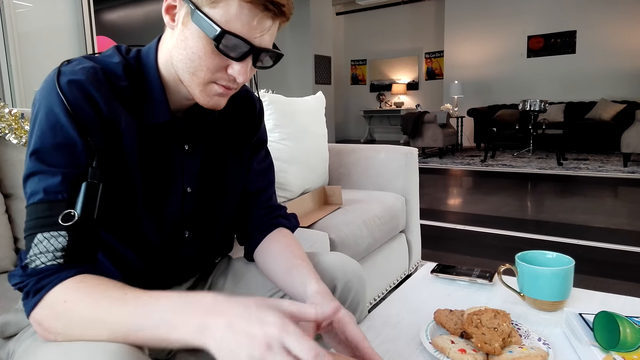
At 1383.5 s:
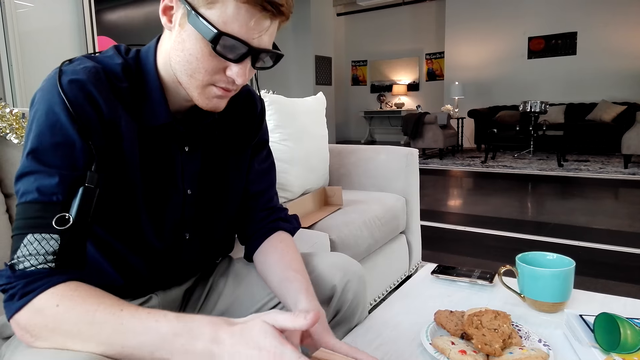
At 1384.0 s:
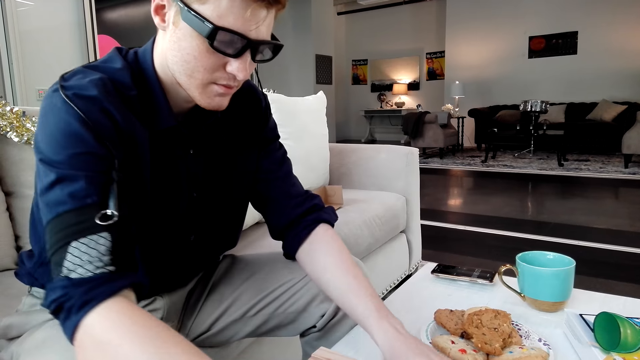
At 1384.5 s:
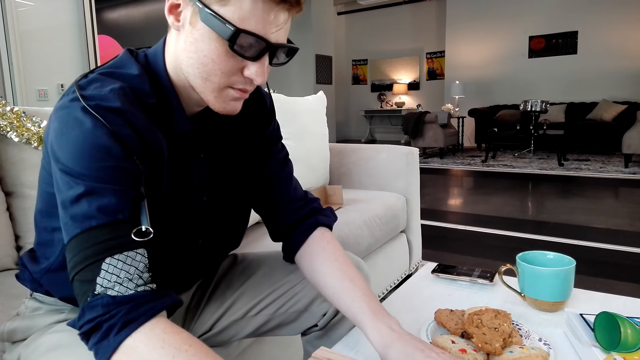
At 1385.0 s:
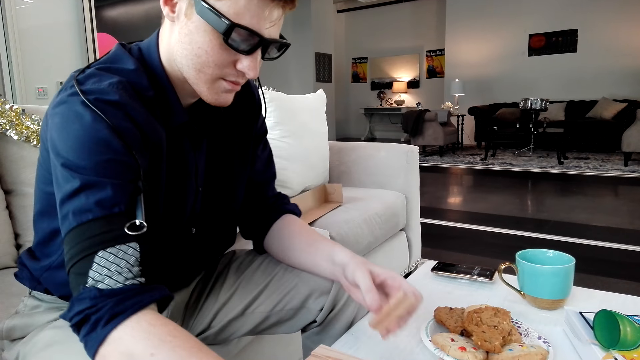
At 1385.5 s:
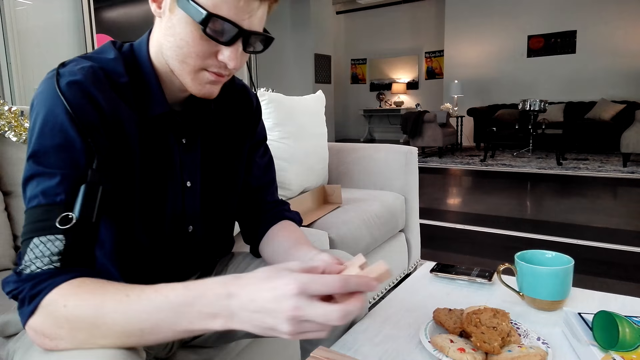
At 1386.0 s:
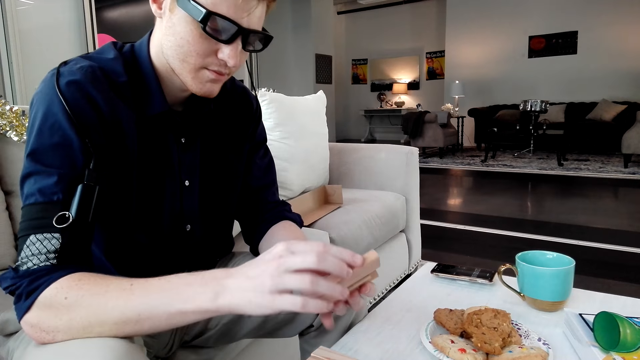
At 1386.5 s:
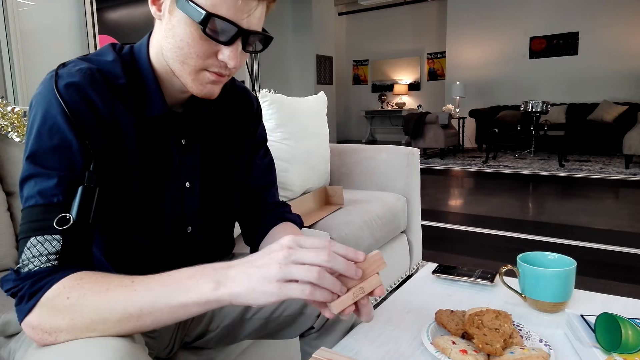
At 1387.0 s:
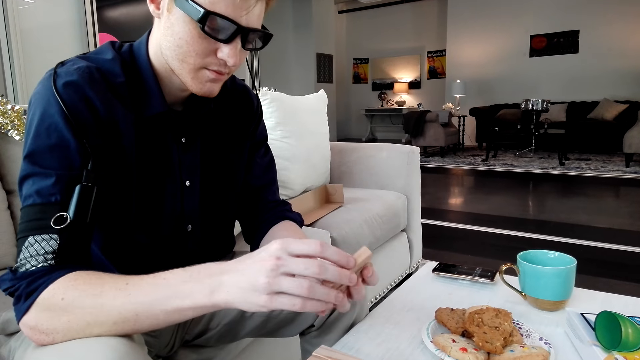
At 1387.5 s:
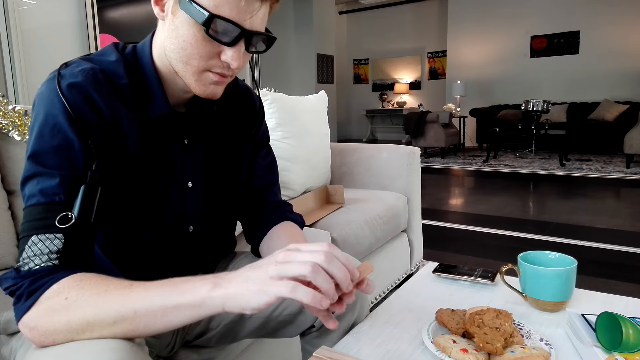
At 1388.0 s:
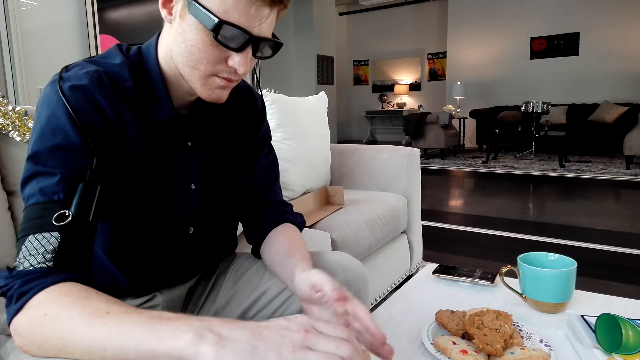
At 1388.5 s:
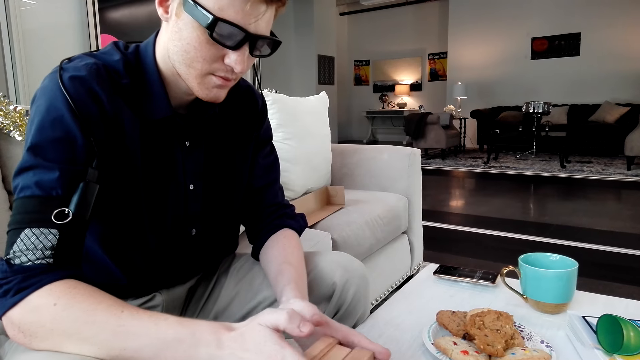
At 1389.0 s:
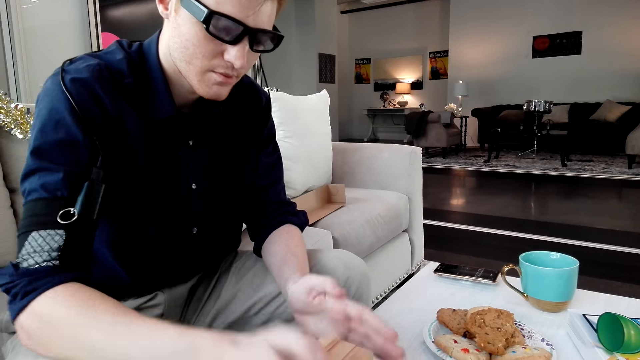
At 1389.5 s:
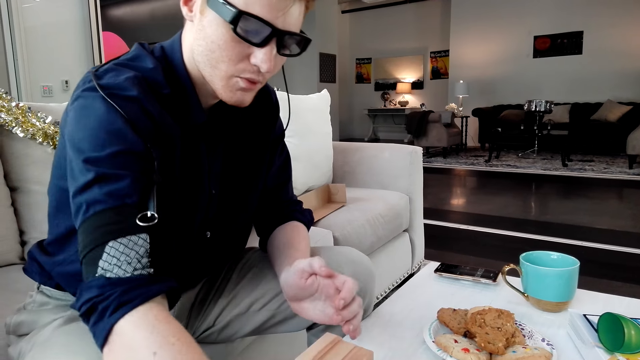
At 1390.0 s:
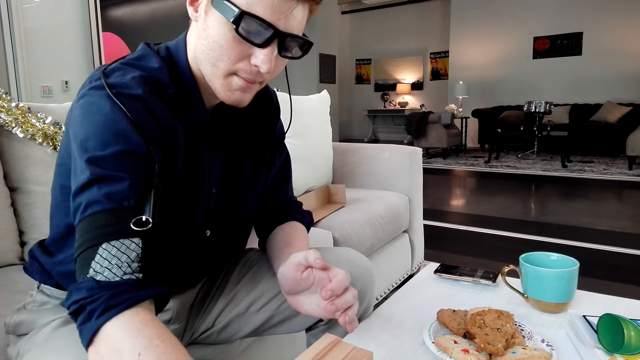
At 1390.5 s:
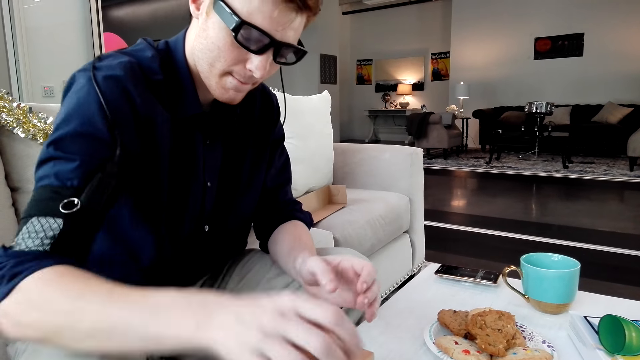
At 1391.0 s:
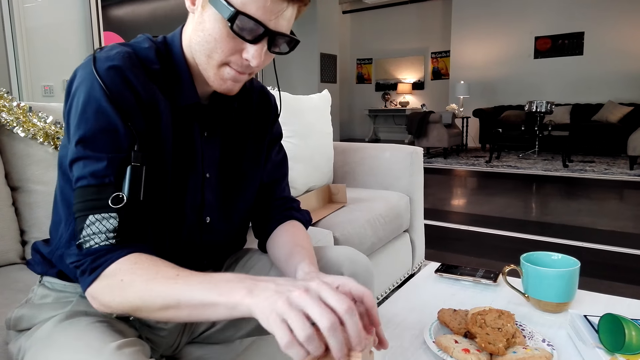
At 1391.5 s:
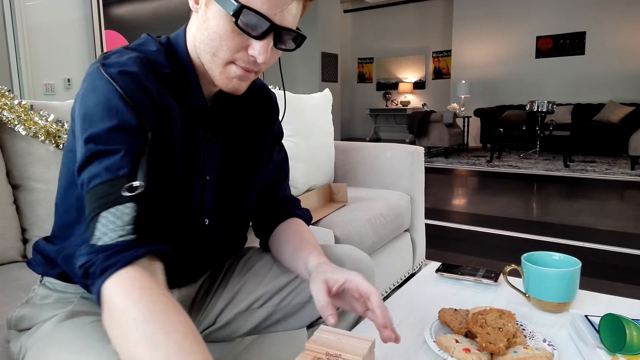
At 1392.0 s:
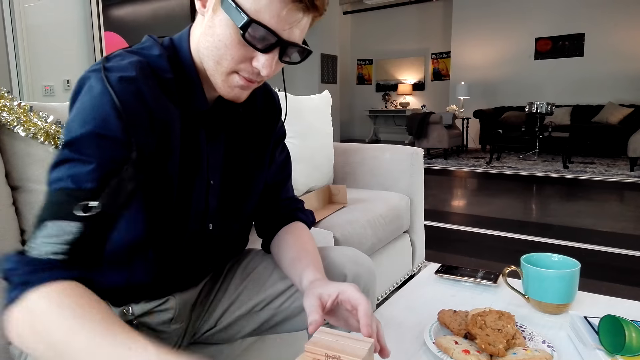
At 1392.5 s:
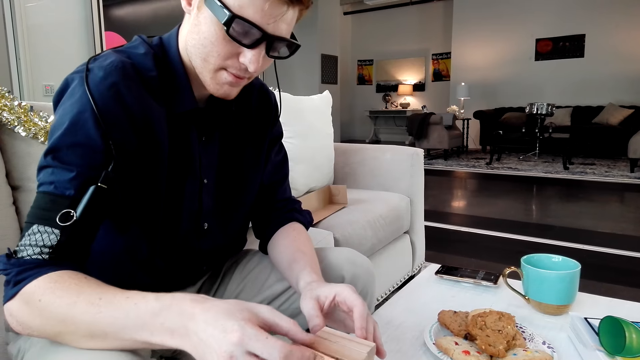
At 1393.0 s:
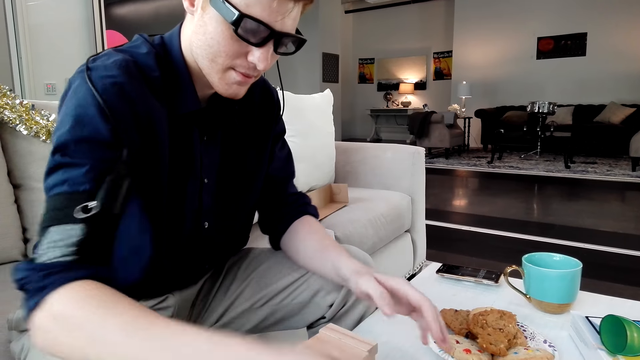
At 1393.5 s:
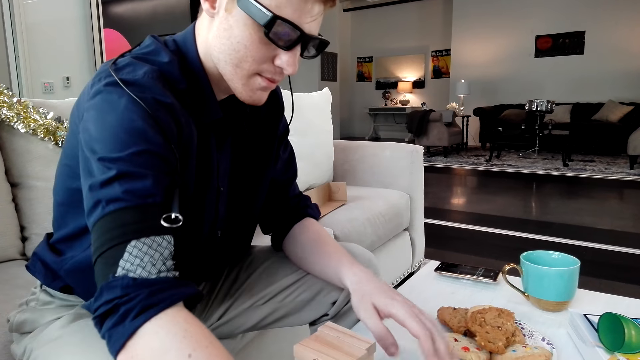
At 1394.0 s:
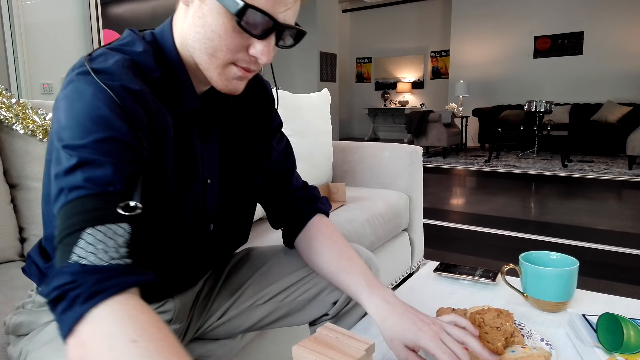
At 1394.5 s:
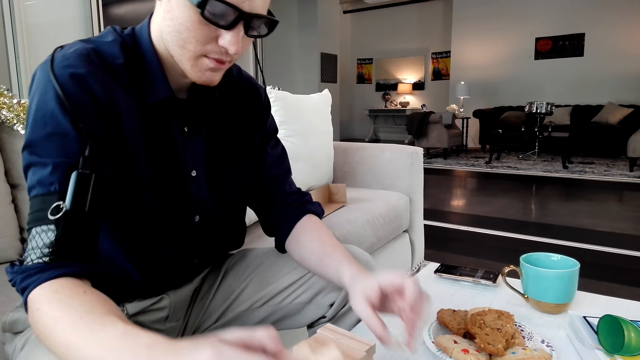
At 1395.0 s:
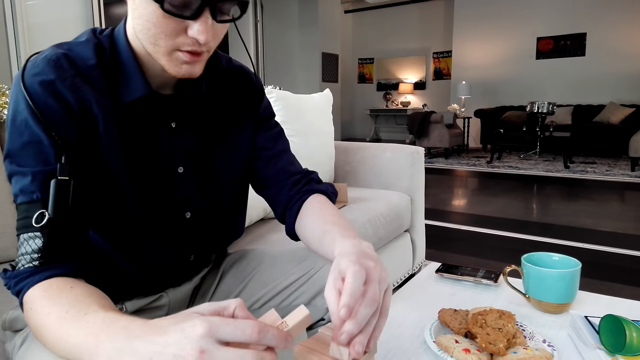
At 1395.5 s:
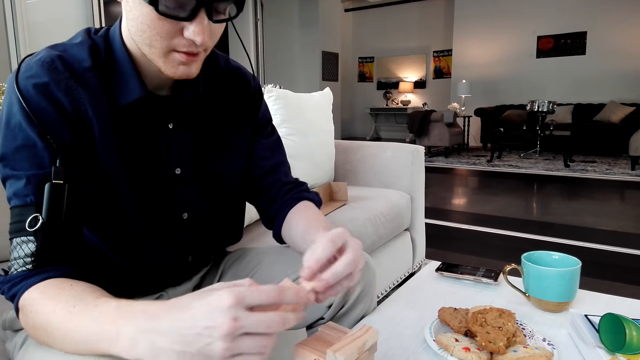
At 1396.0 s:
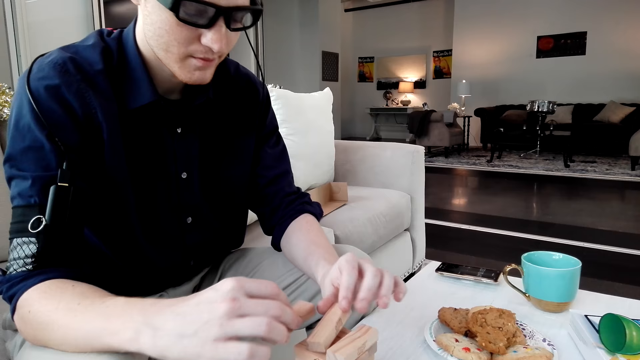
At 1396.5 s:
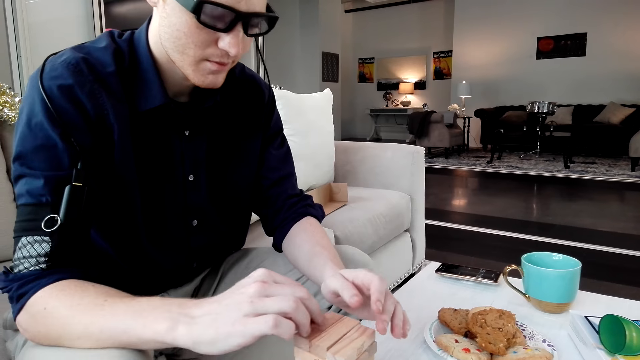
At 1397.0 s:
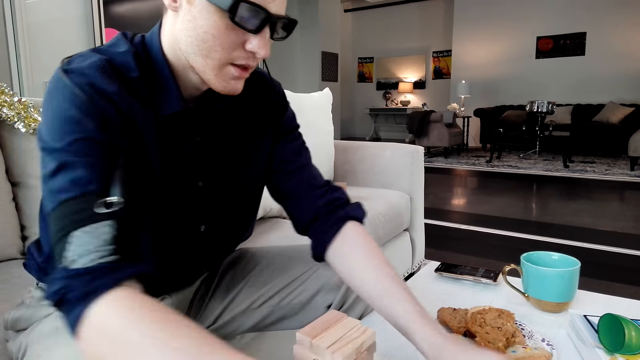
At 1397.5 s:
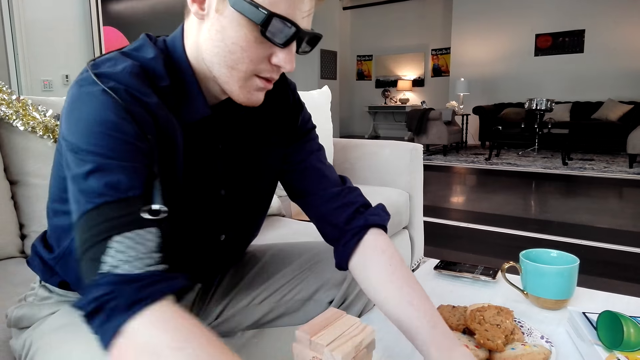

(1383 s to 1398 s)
The man arranges Jenga blocks. The man picks up the Jenga blocks. The man arranges the Jenga blocks. The man picks up the Jenga blocks. The man arranges the Jenga blocks. The man picks up the Jenga blocks. The man arranges the Jenga blocks. The man picks up the Jenga blocks. The man arranges the Jenga blocks.

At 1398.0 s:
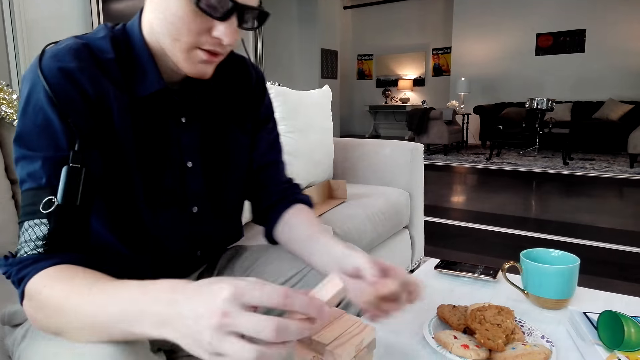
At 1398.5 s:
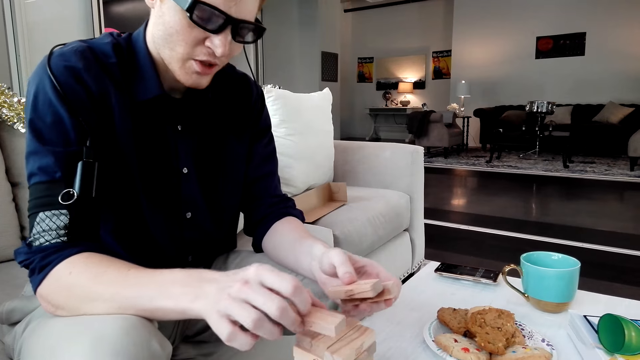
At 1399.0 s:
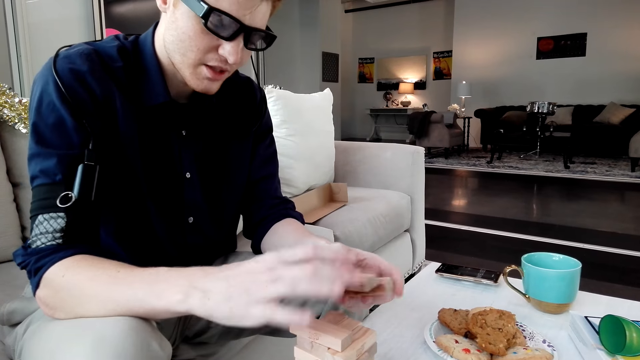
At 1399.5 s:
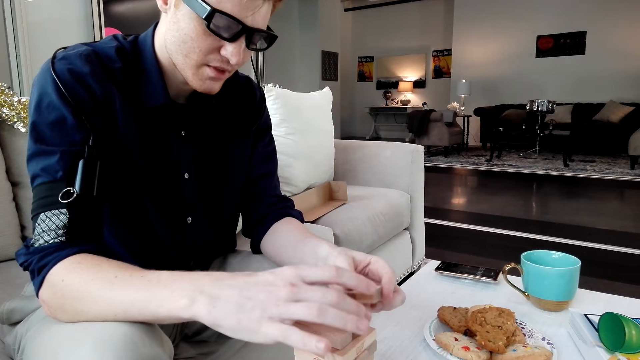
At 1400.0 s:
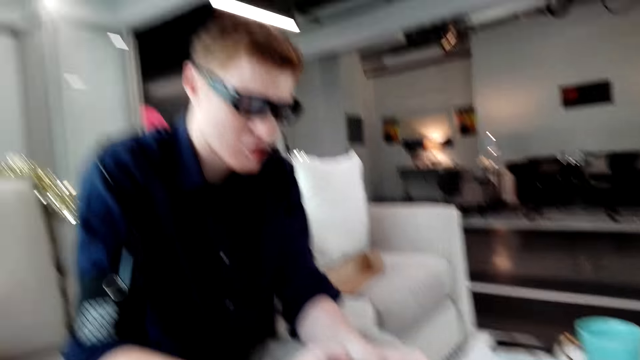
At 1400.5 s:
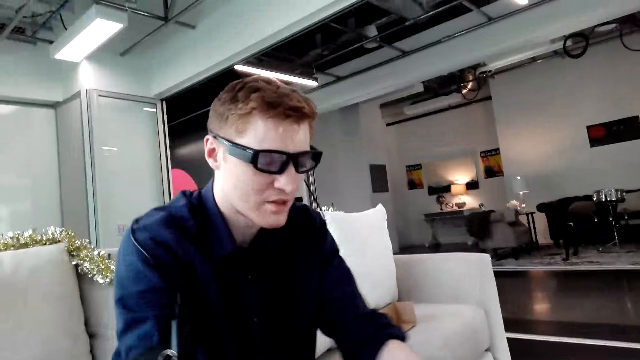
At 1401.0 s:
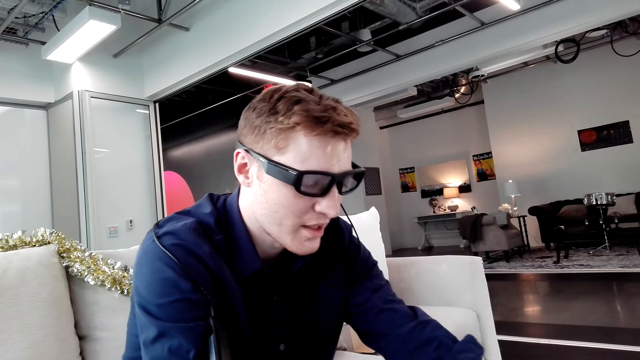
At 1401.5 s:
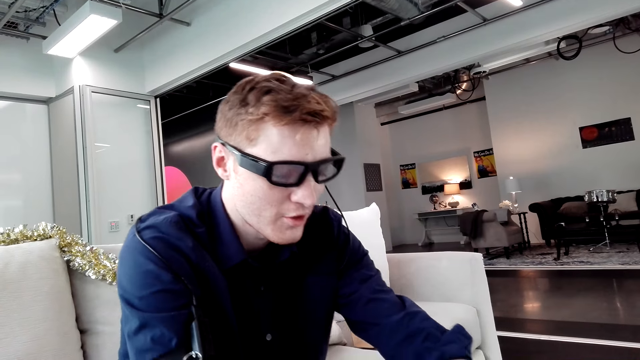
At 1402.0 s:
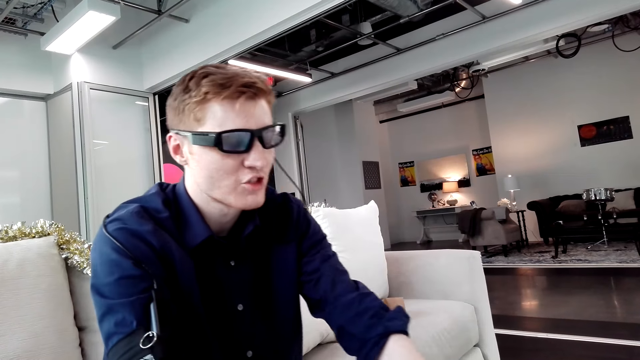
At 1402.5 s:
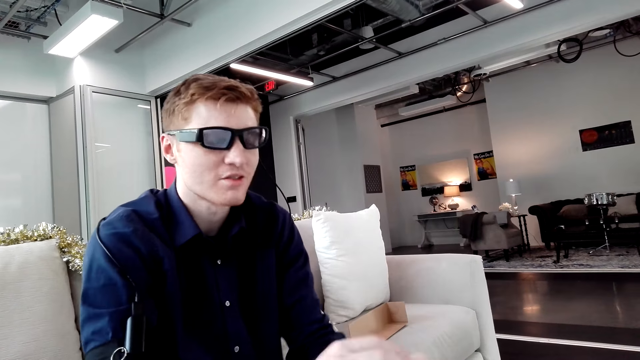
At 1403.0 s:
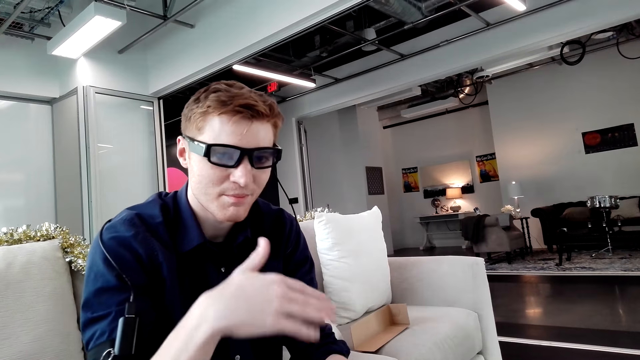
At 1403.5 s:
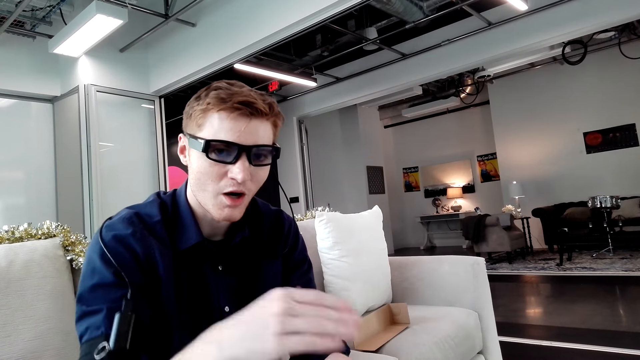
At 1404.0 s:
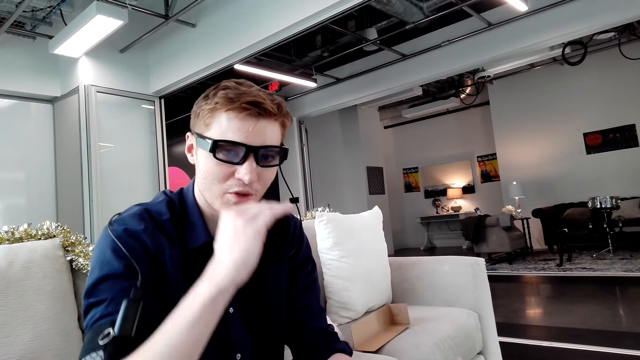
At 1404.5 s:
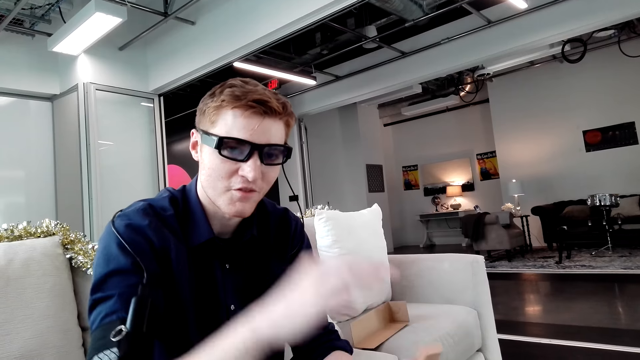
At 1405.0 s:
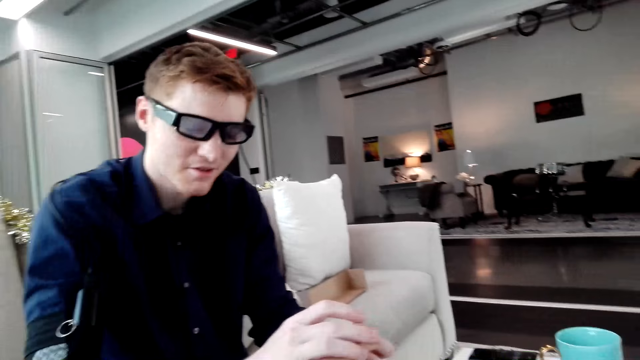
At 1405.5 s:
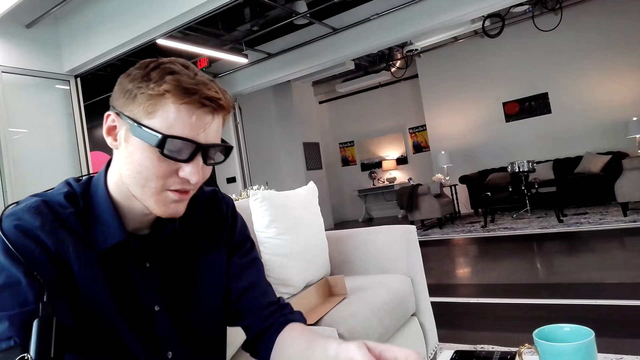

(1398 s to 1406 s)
The man picks up Jenga blocks. The man arranges the Jenga blocks.
